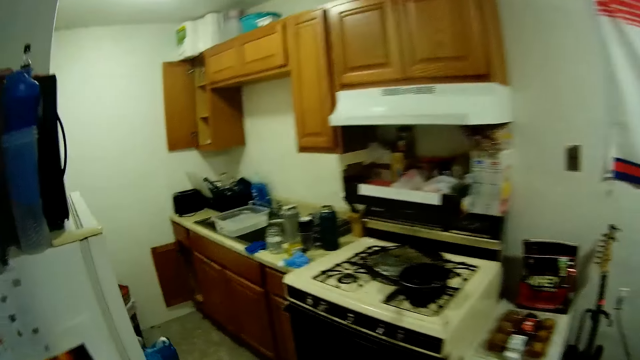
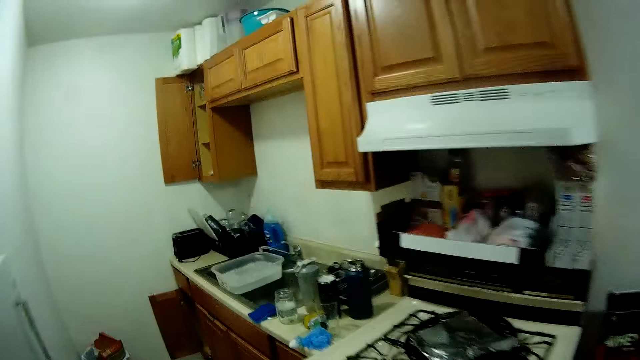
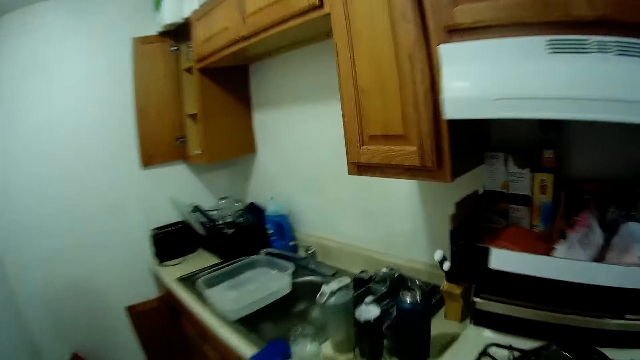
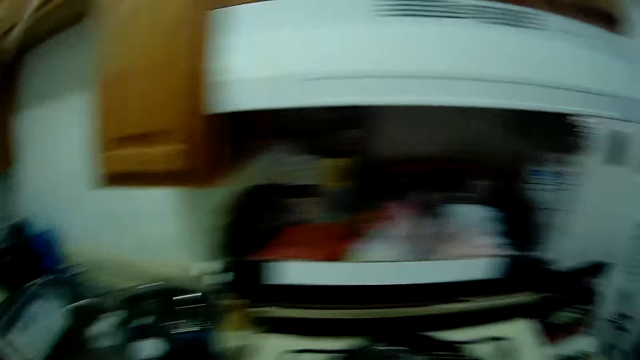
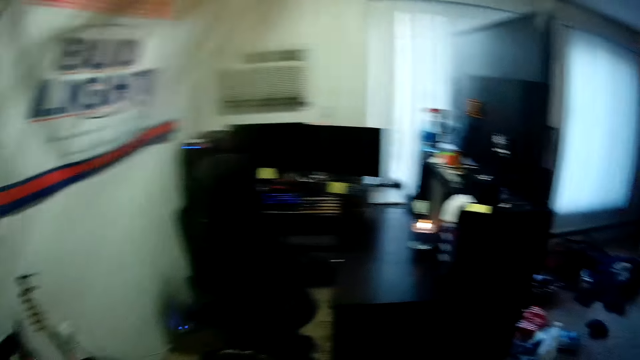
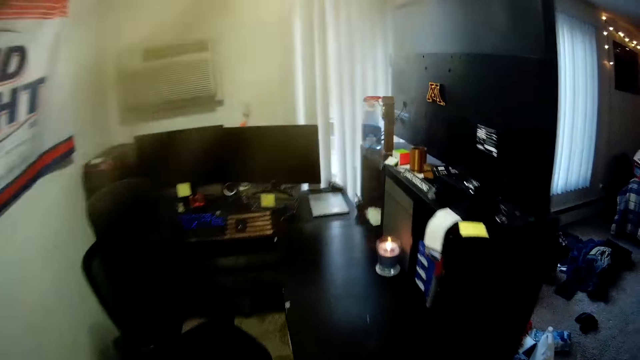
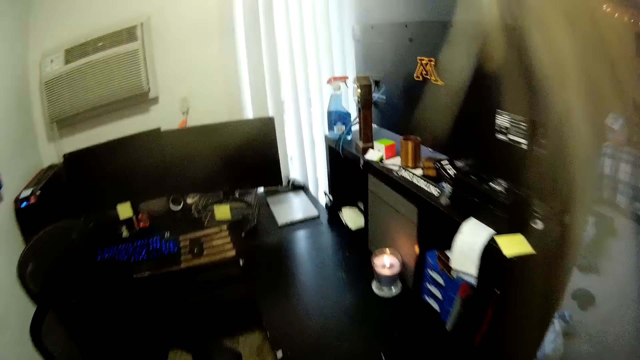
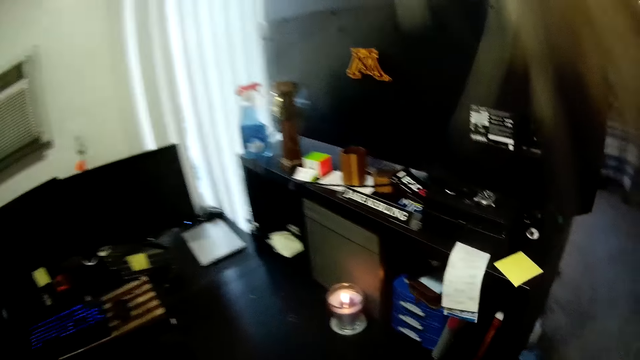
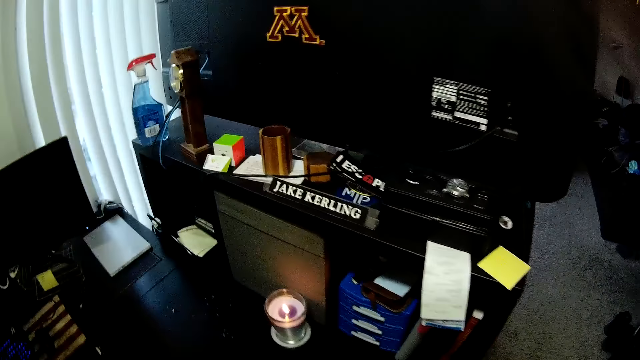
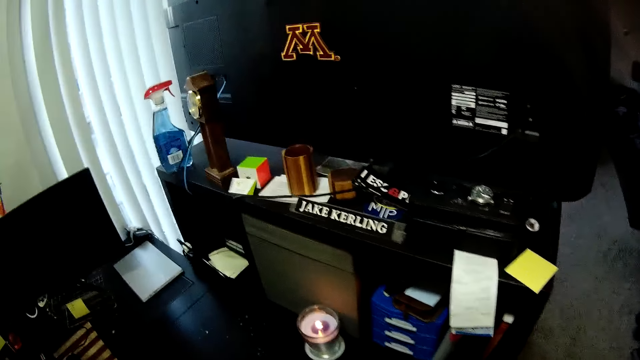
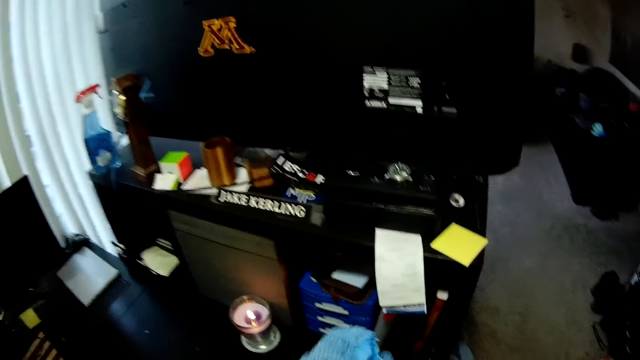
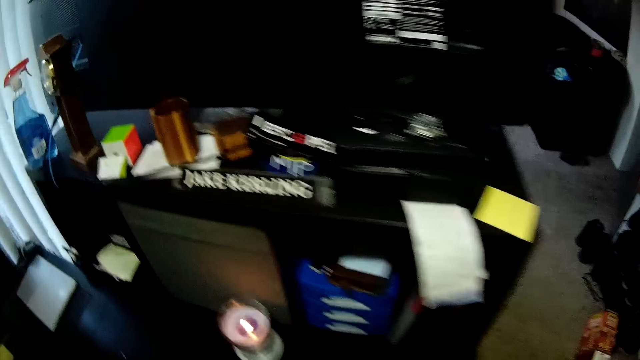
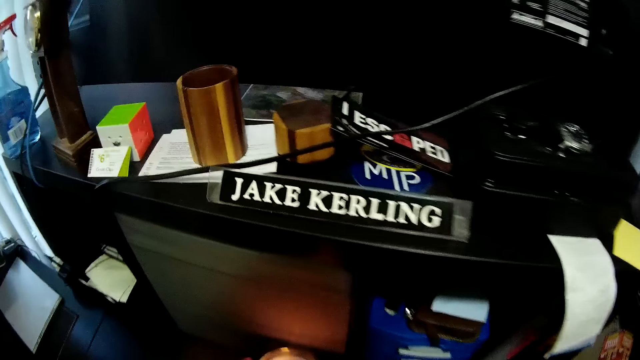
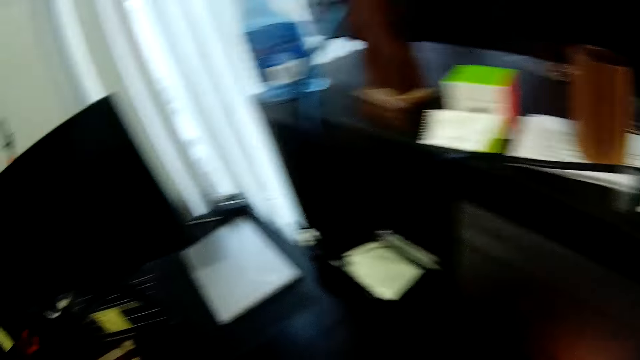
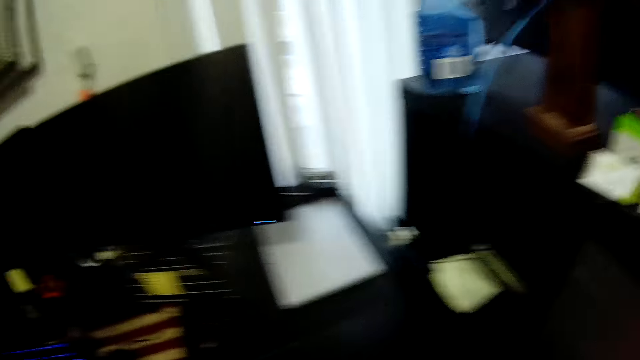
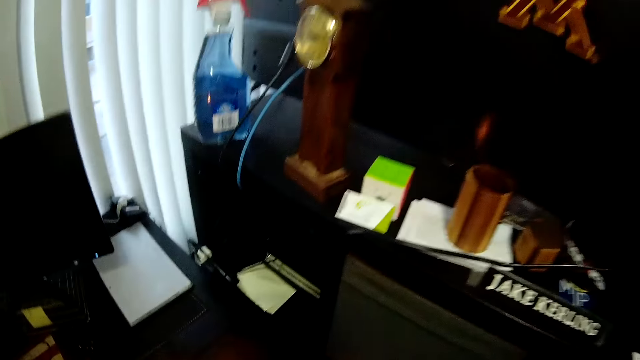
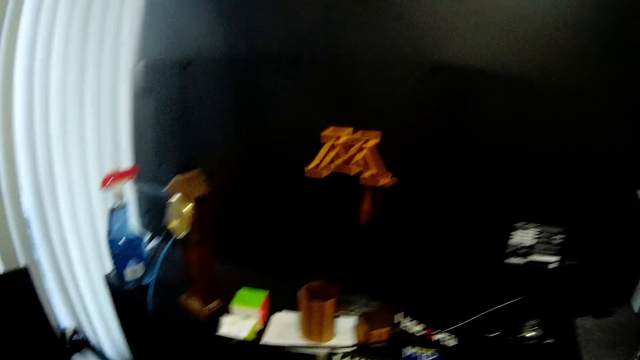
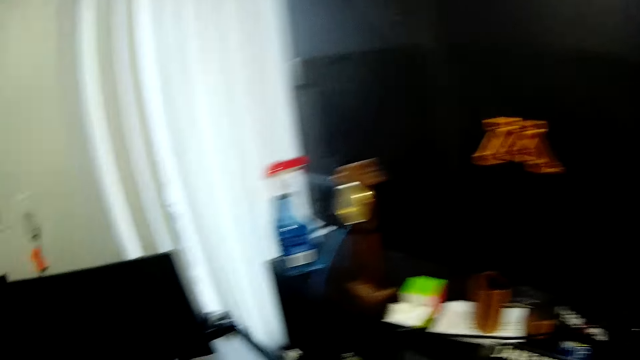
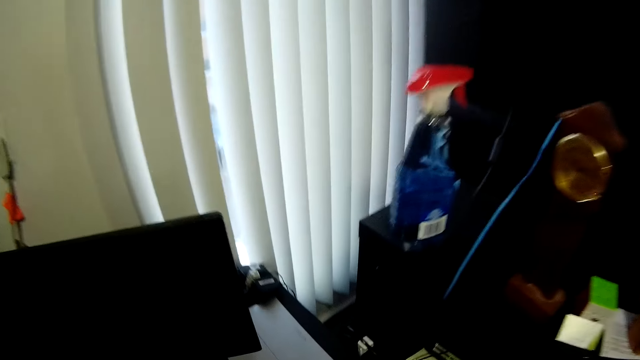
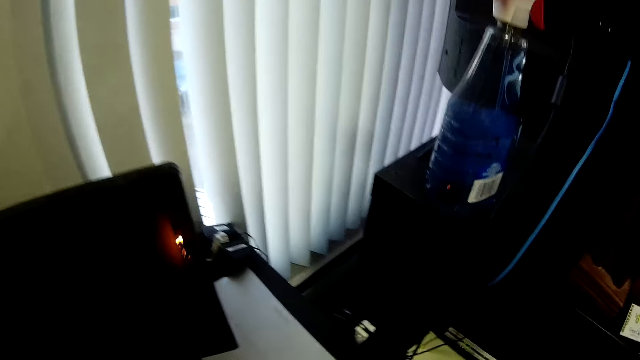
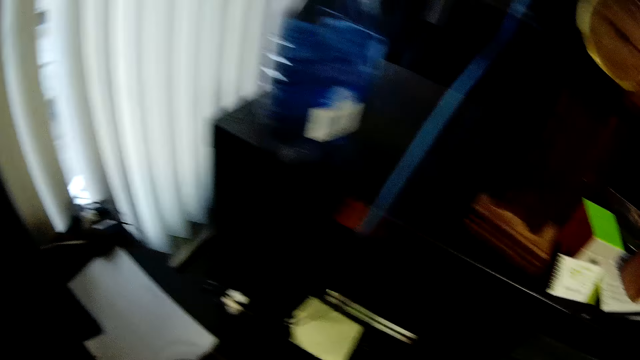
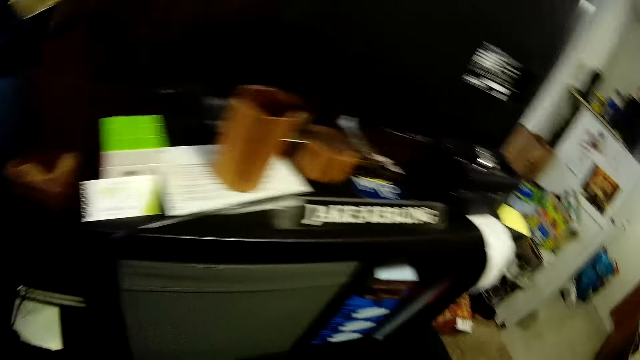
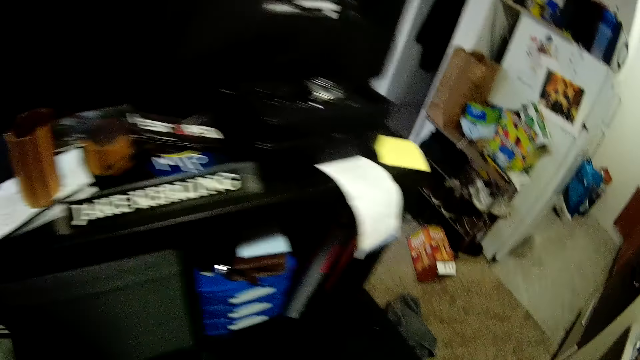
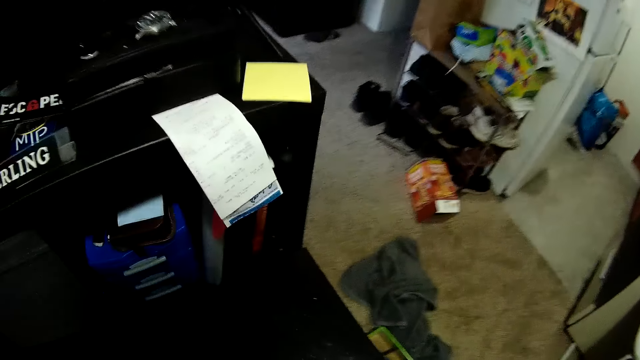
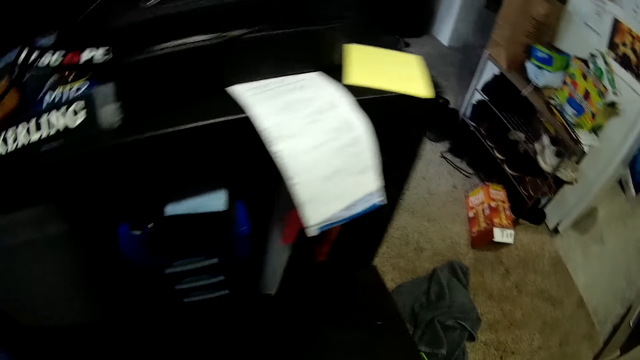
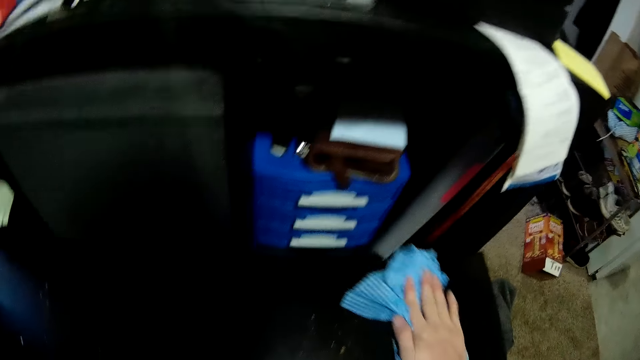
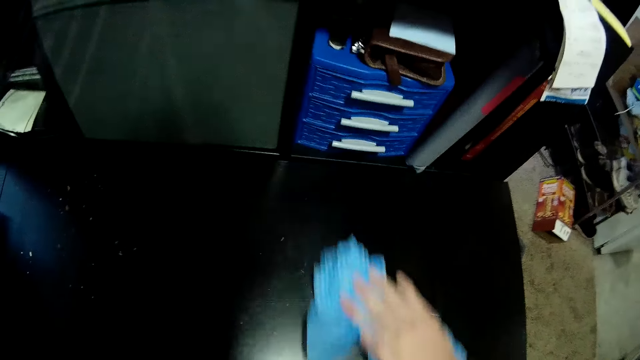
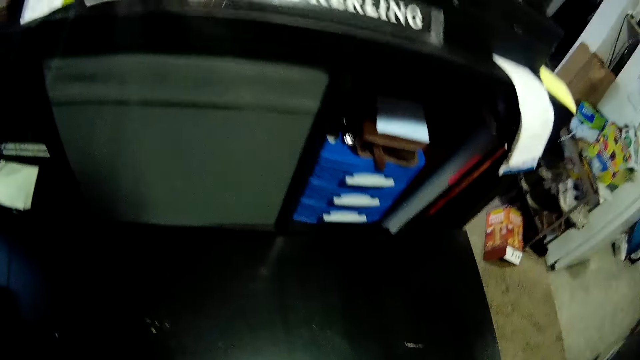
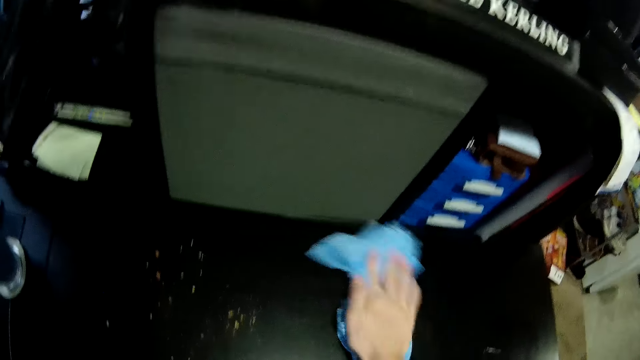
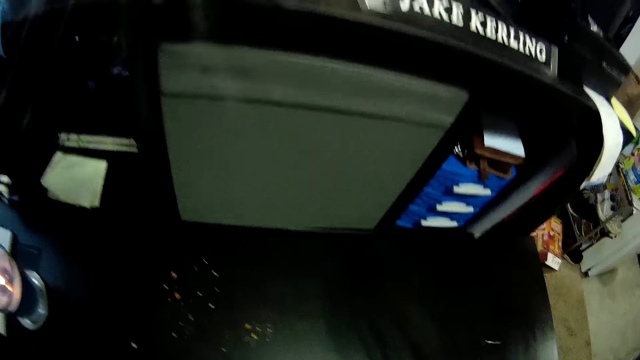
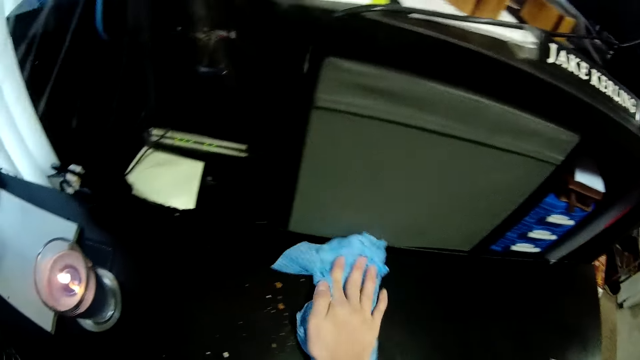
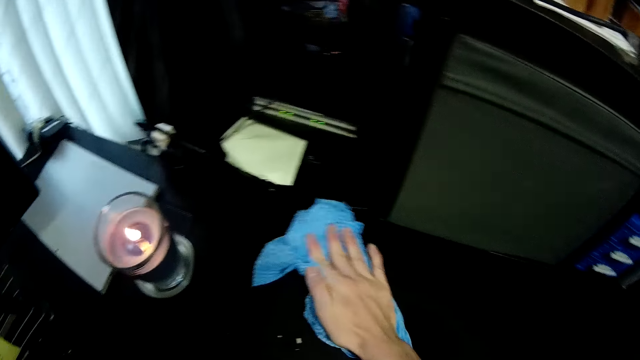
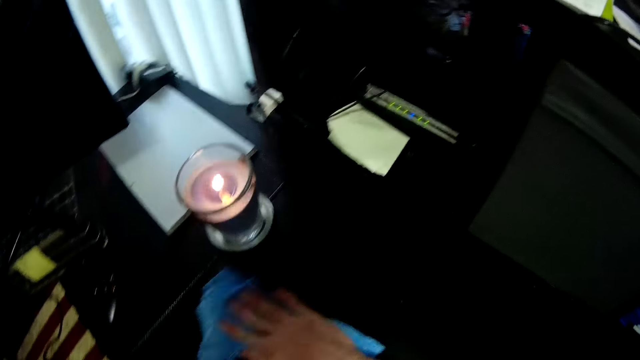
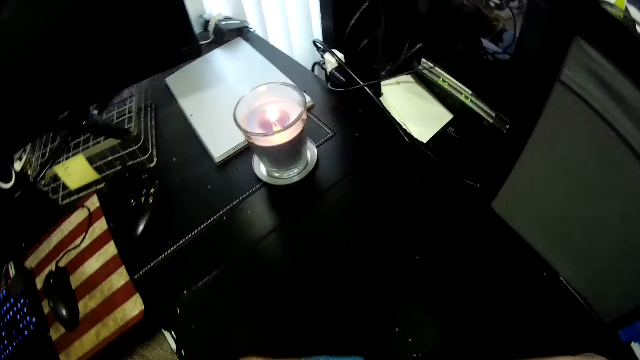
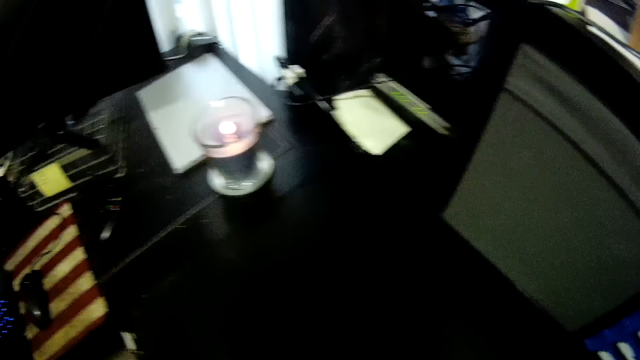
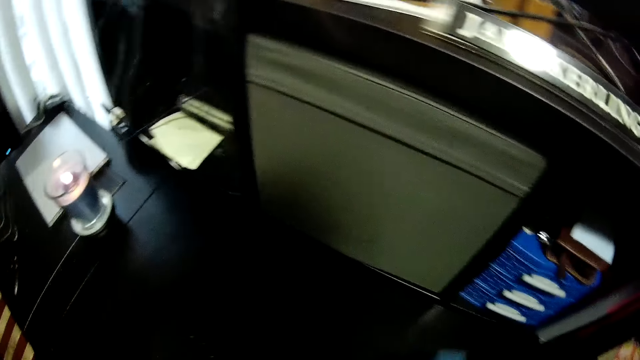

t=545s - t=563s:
The camera wearer moves around the apartment. They clean the table with a napkin.

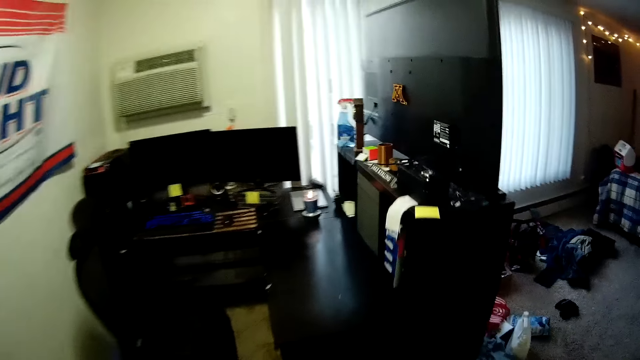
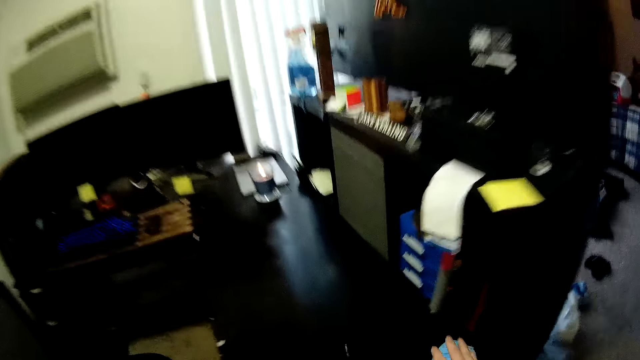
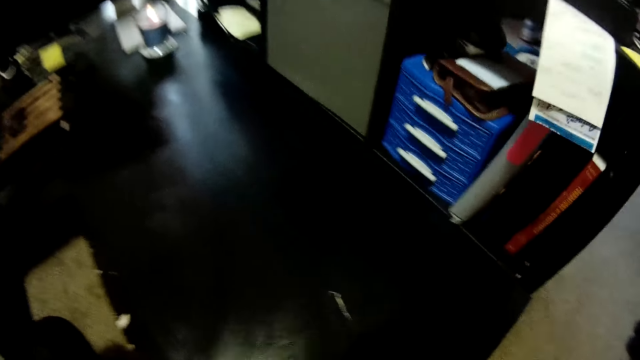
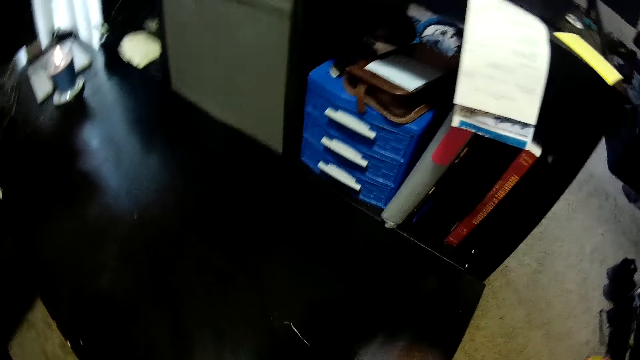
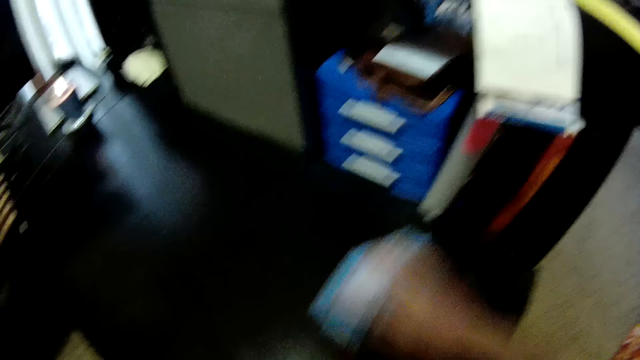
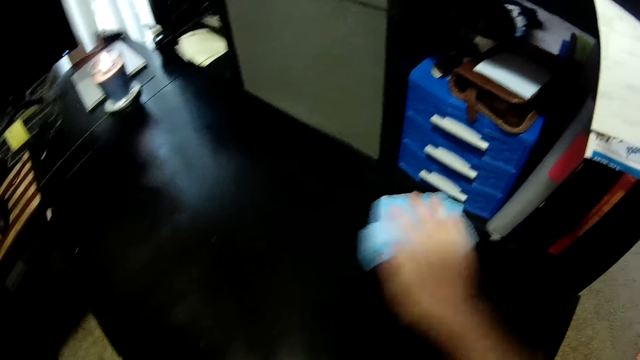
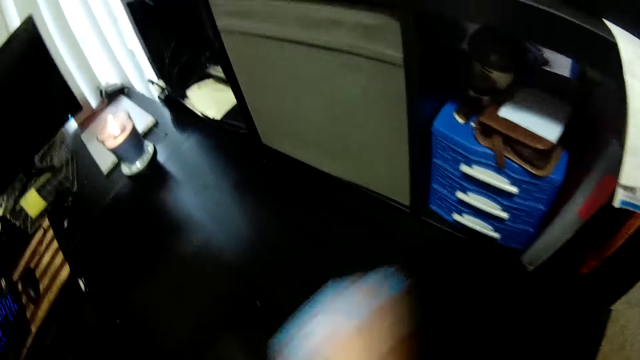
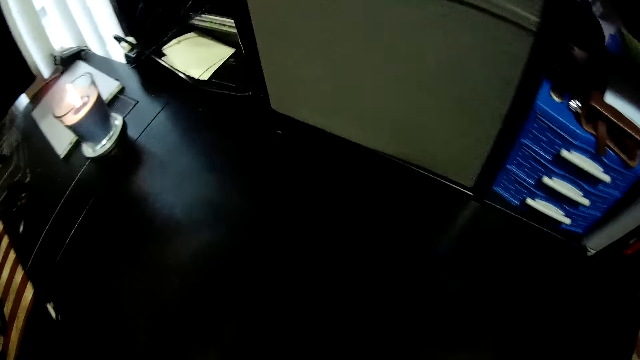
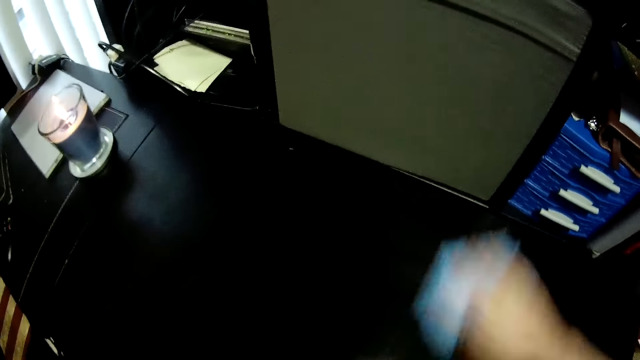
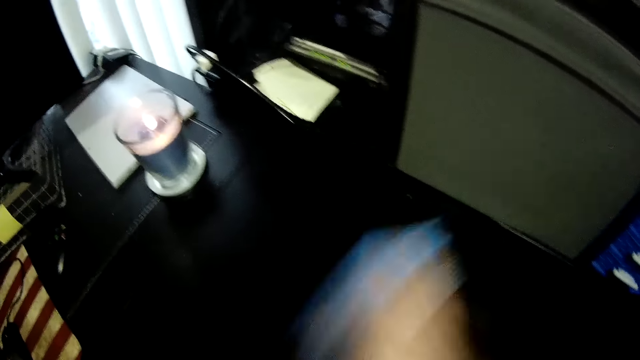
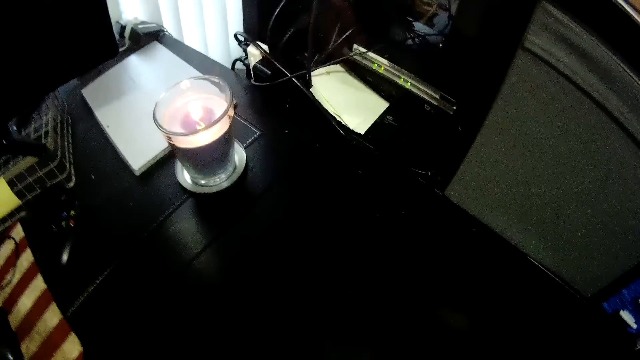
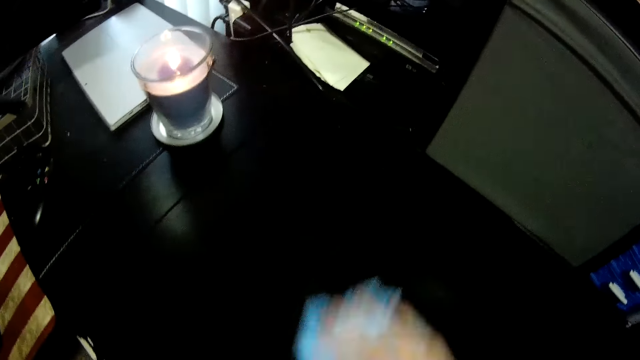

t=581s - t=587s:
The camera wearer wipes the table.
